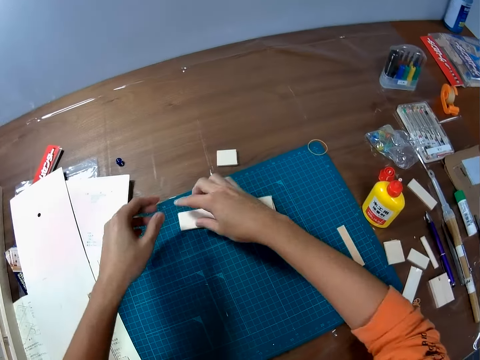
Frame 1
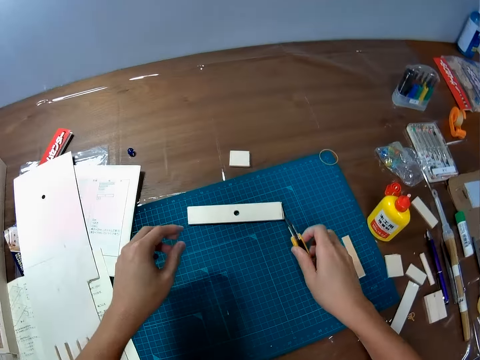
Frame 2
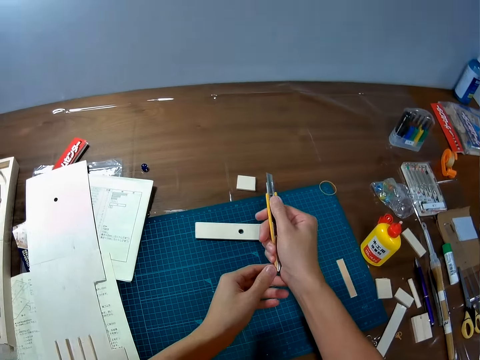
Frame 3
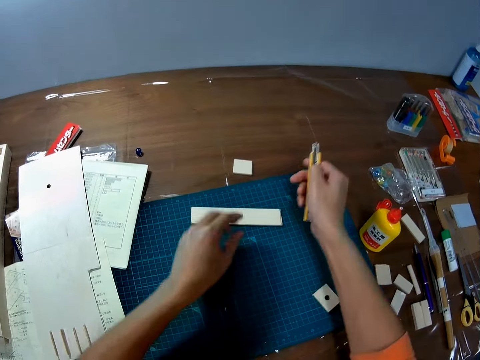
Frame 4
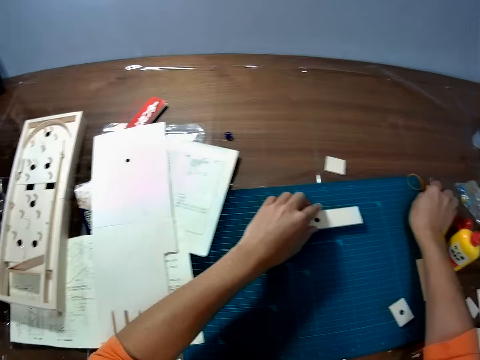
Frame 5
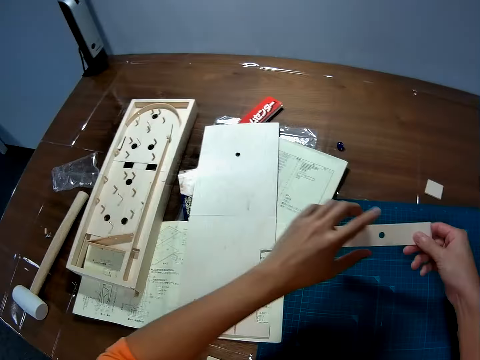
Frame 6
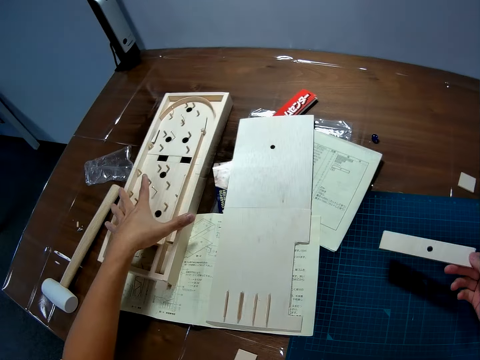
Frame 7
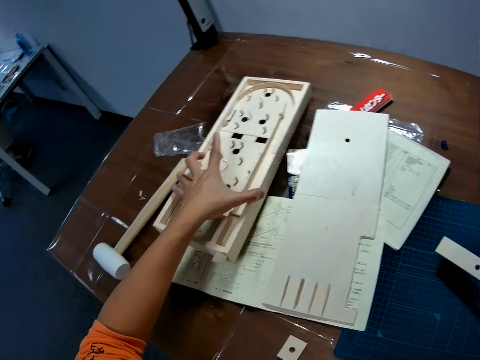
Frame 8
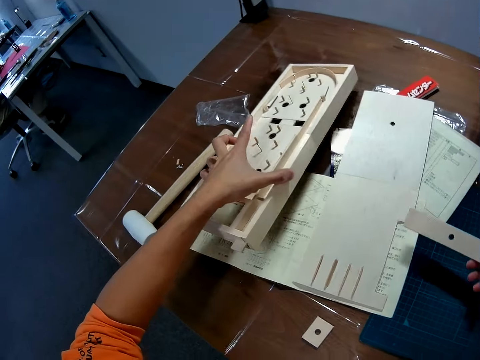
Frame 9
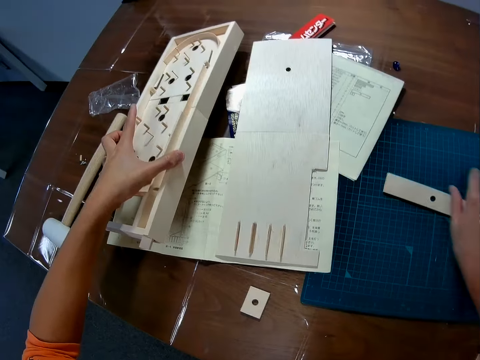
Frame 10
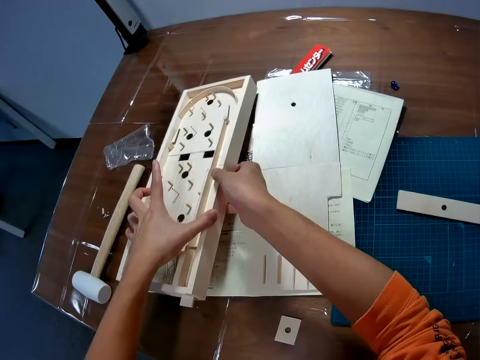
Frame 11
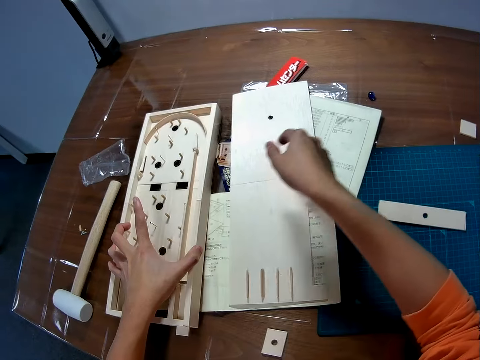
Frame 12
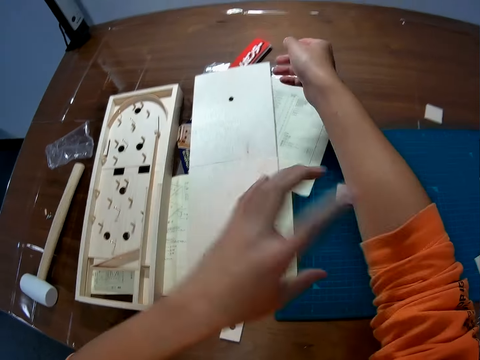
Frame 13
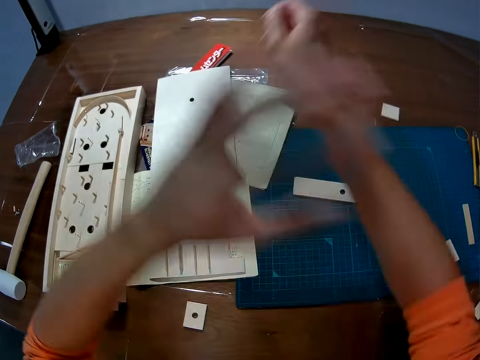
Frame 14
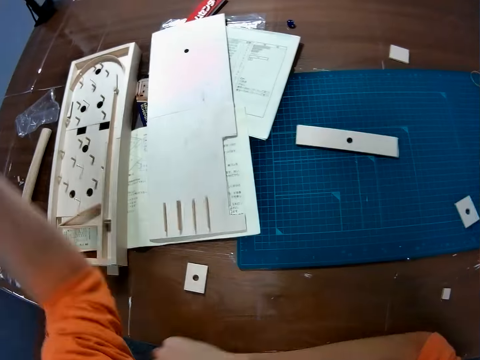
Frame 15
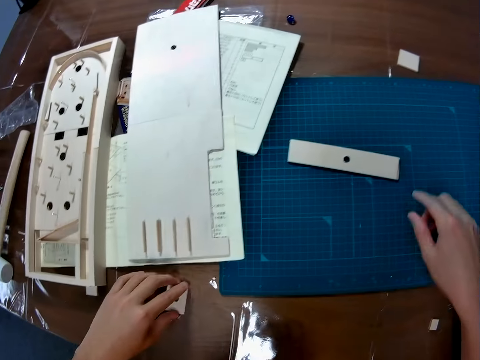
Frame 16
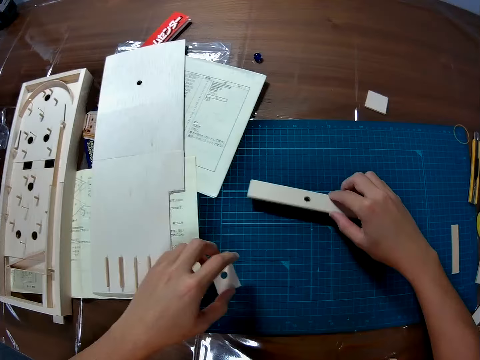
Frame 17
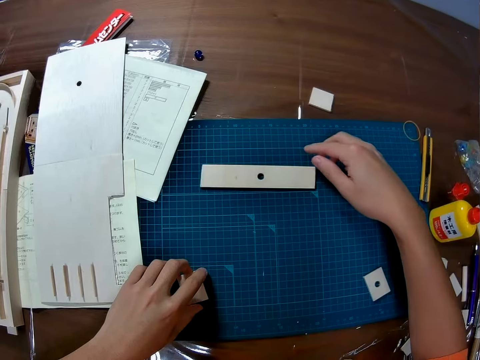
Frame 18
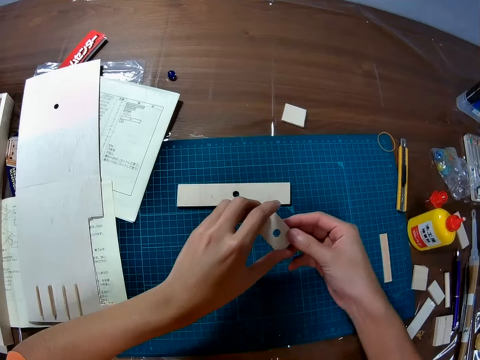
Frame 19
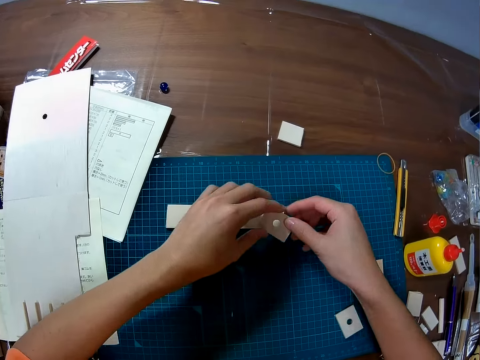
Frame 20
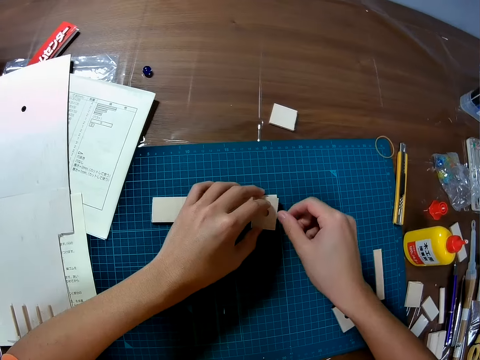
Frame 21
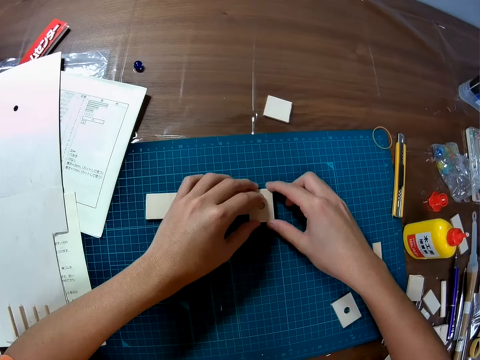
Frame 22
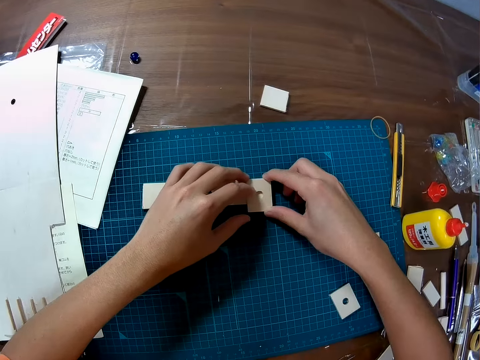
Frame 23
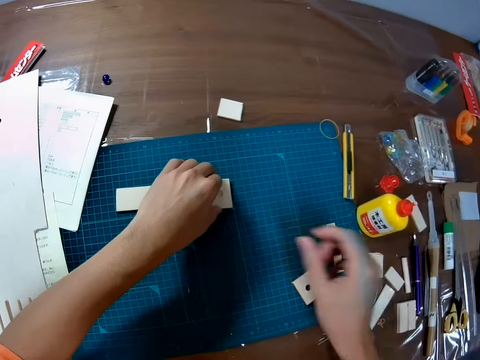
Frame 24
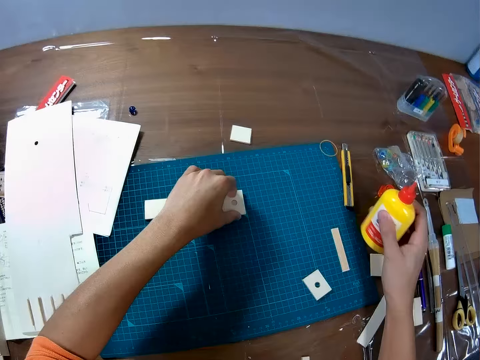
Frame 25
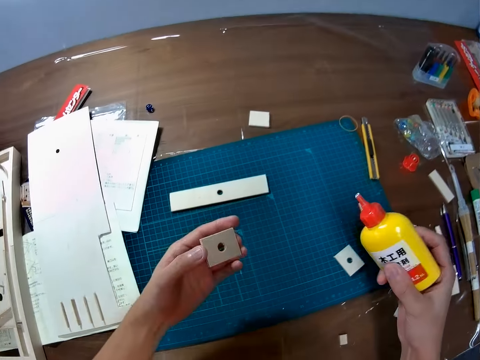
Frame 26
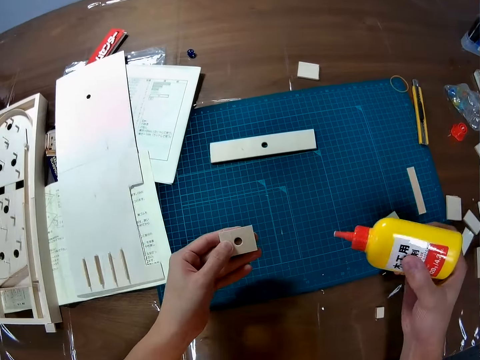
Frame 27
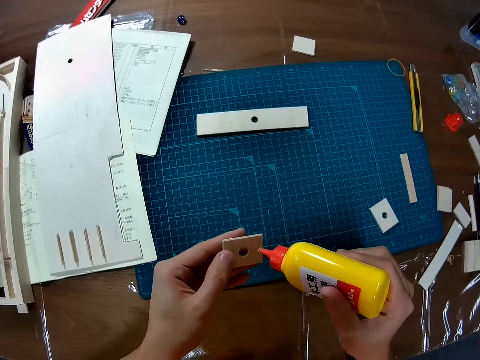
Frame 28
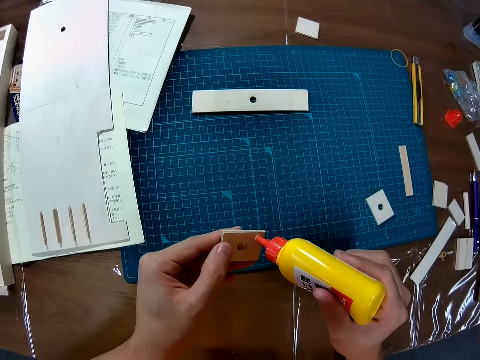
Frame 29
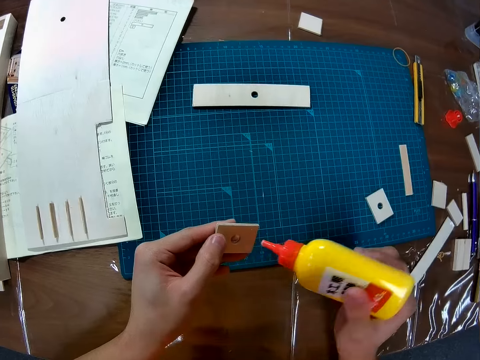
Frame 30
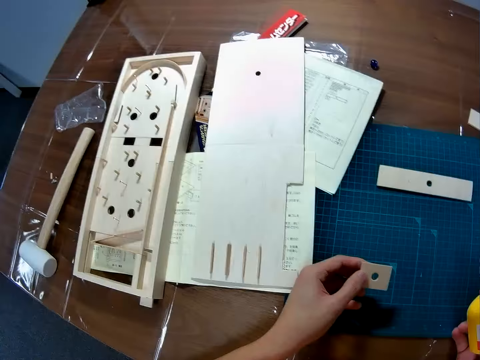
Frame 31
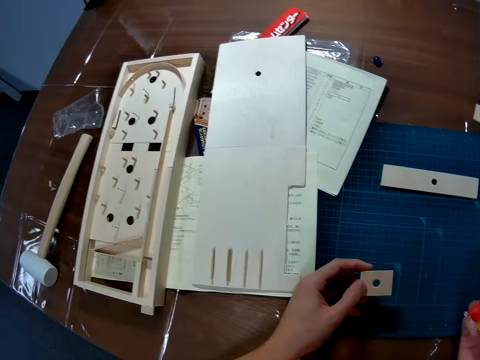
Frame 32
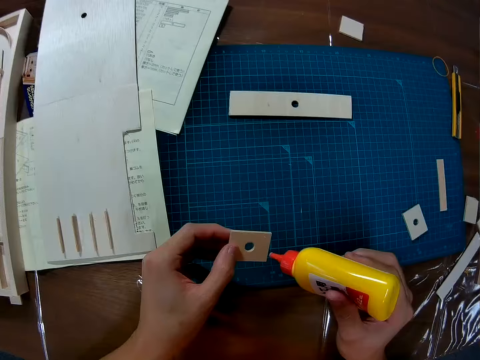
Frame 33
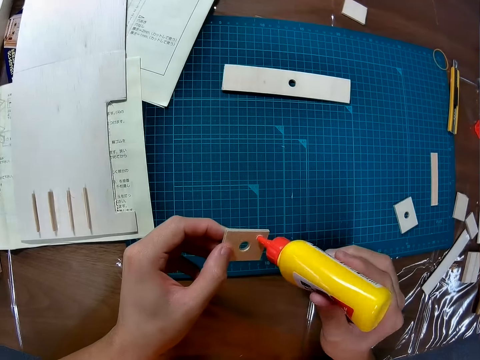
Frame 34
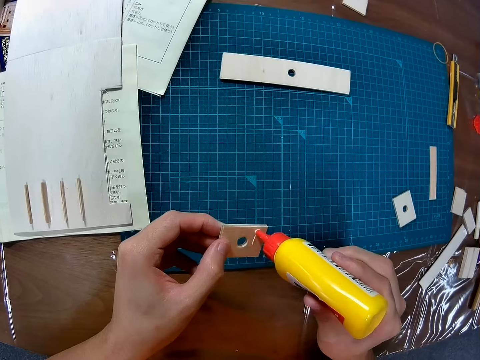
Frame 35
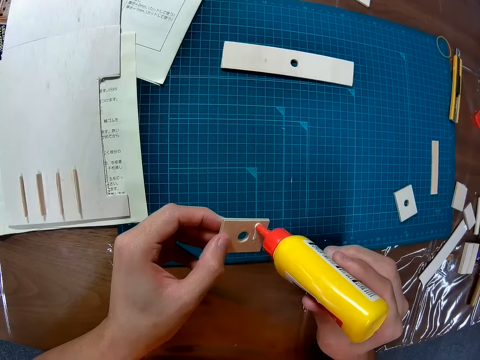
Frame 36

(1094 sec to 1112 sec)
The camera wearer puts down a piece of paperboard rod on a table. He puts down the paperboard rod on a cutting mat. He picks up a folding knife from the cutting mat. He puts down the office knife. He picks up the wooden piece or board from the table. He holds the board with both hands. He moves the play field of the game on the table. He drops the wooden piece on the table. He picks up the board, holds the board with both hands, disengages one hand from the board and drops the board. He folds the sleeves. He adjusts the sleeves of his shirt. He picks up a wooden piece from the table. He picks up another wooden piece from the table. He turns the piece of board. He joins two boards. He places the wooden piece on the other wooden piece on the table. He picks up the glue container from the table. He removes the wooden piece from the other wooden piece on the table. He applies glue to the wooden piece in his hand. He shakes the glue. He applies the glue on the piece of board.

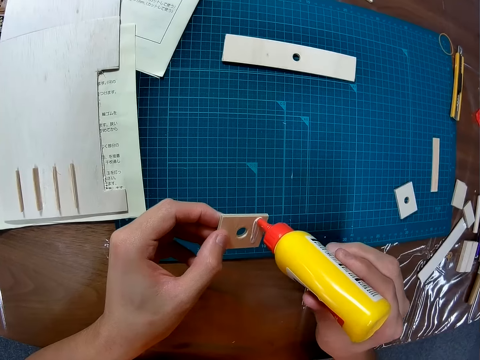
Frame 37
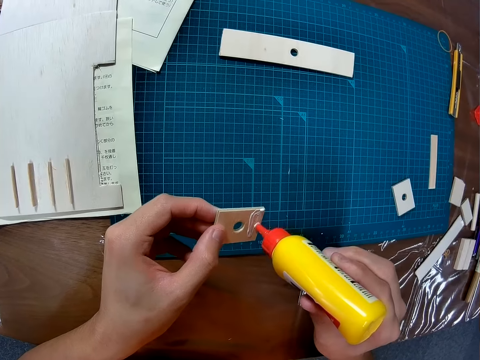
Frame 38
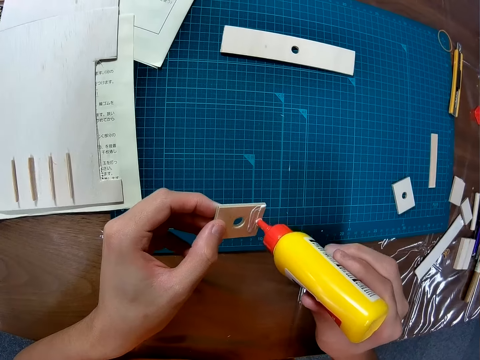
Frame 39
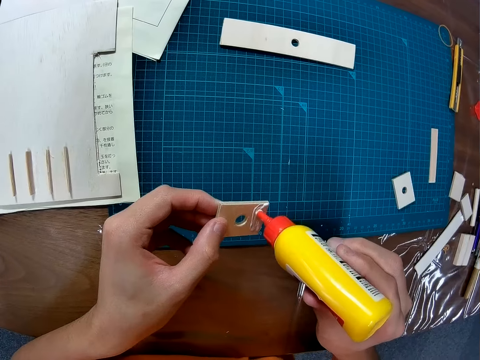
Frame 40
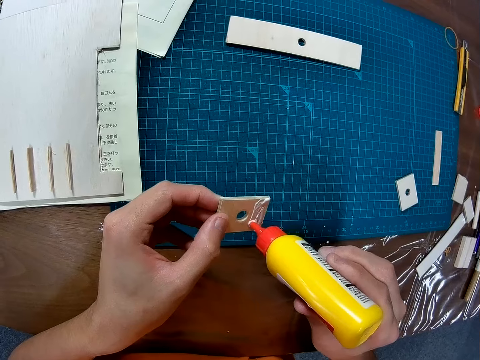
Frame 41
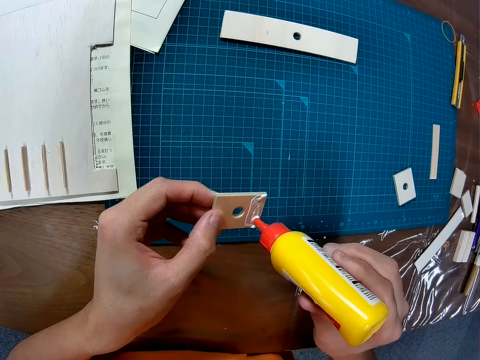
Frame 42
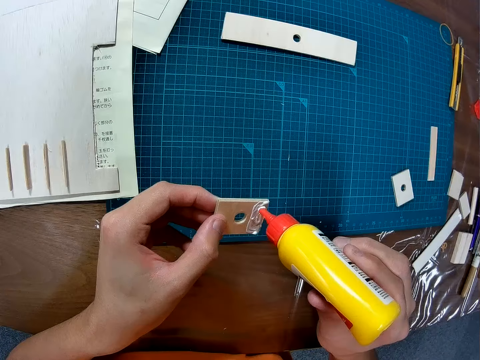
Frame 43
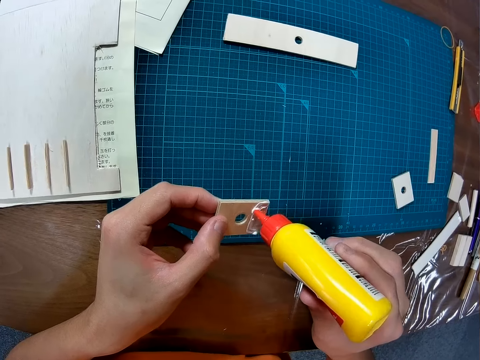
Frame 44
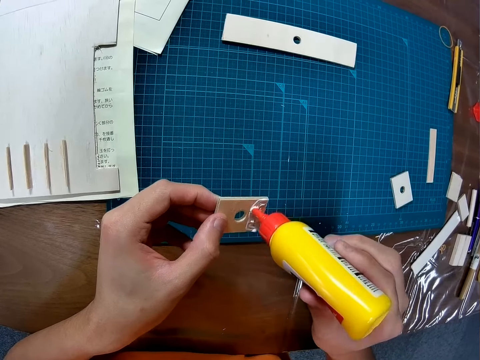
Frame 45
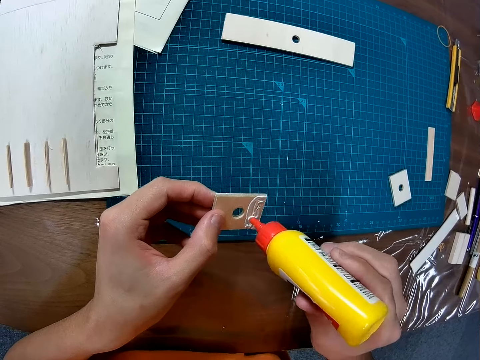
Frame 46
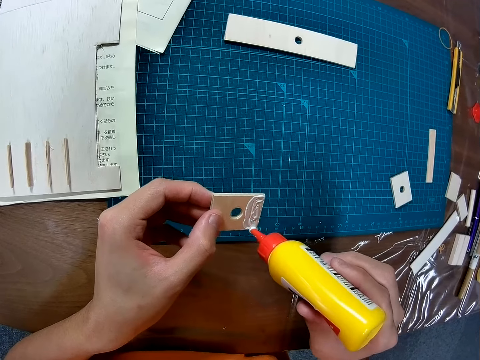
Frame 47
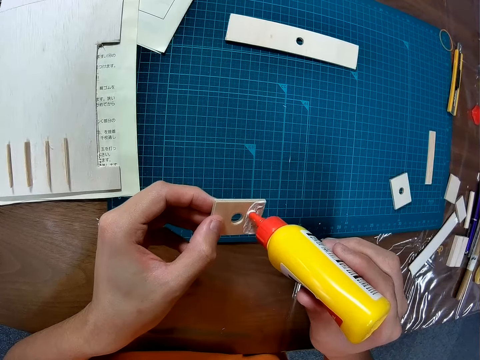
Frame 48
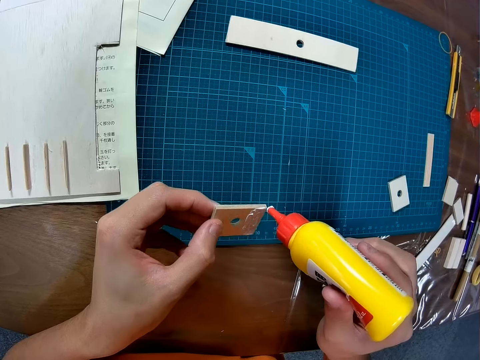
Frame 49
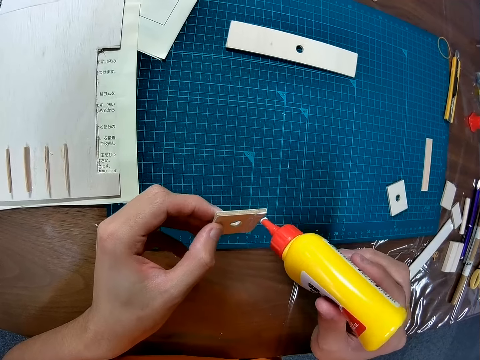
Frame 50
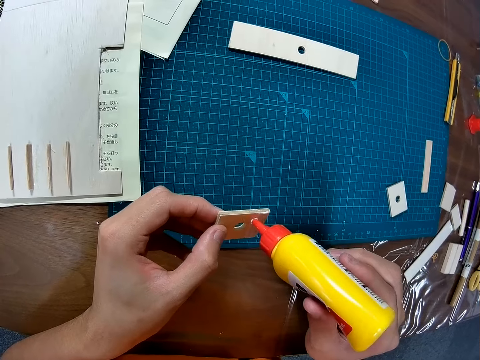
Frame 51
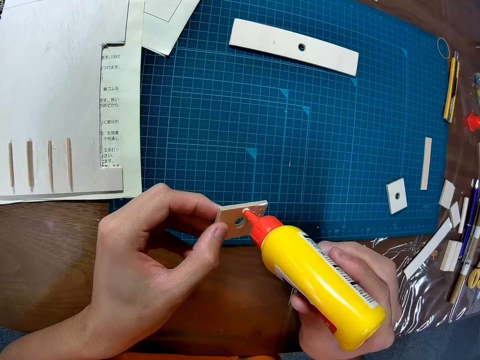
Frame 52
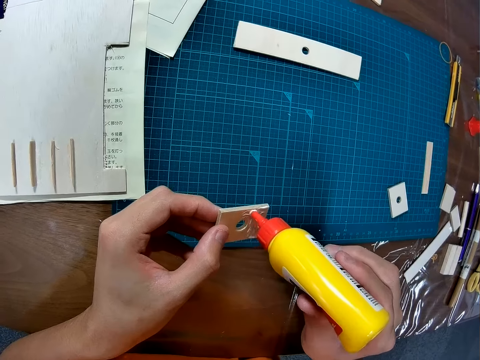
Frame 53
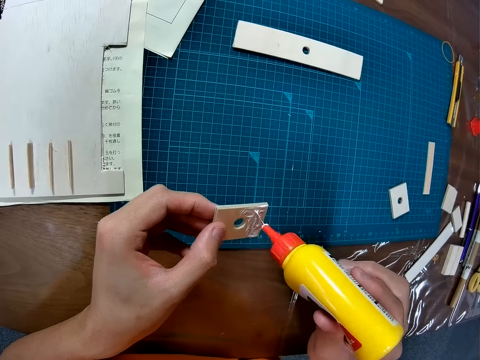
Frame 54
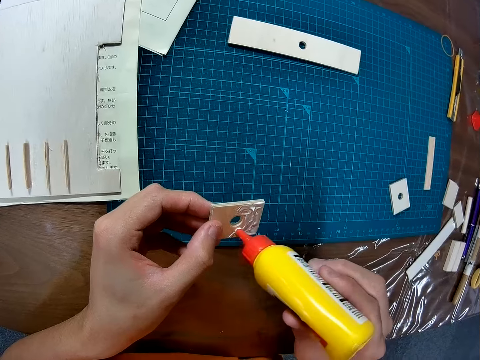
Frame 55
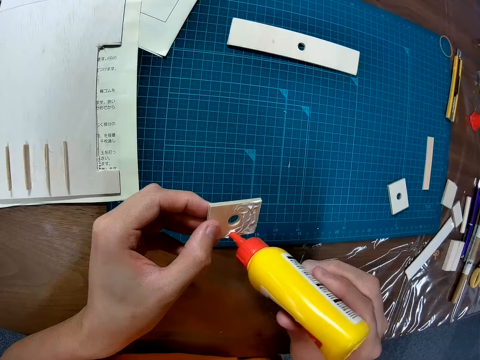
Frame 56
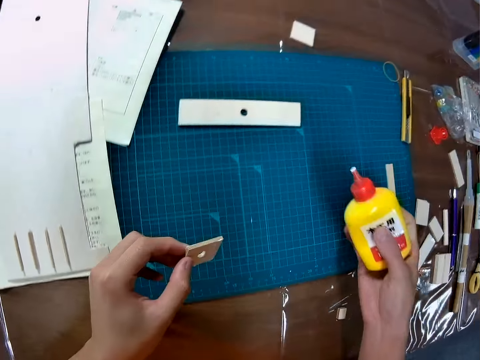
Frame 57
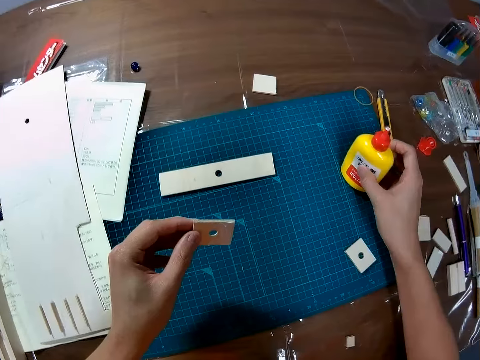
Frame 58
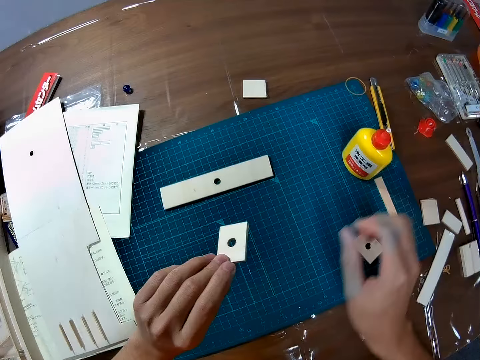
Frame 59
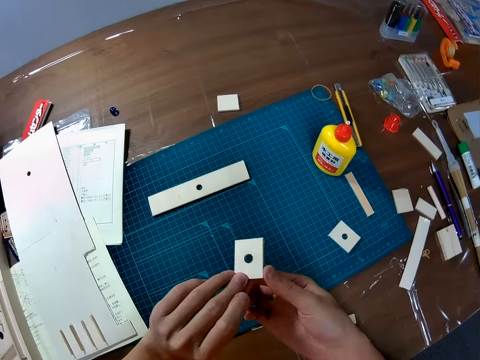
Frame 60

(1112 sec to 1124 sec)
The camera wearer drops the glue container on the table. They hold the piece of the board.
